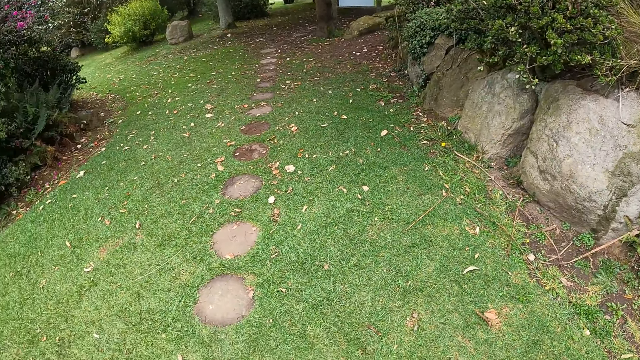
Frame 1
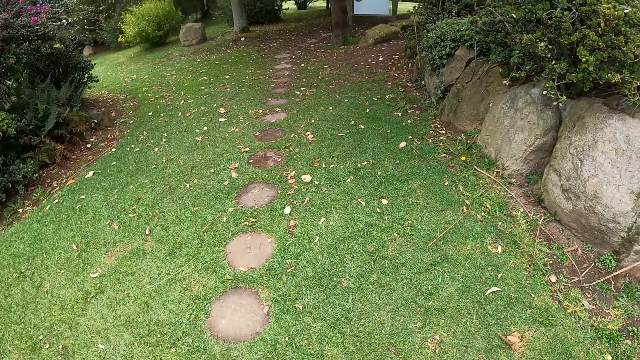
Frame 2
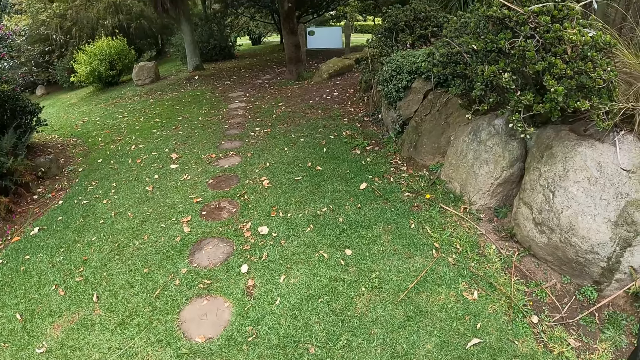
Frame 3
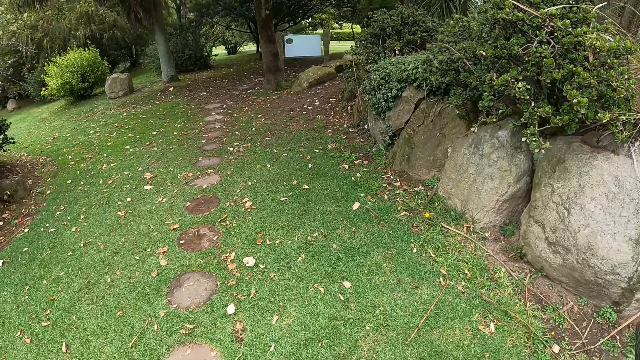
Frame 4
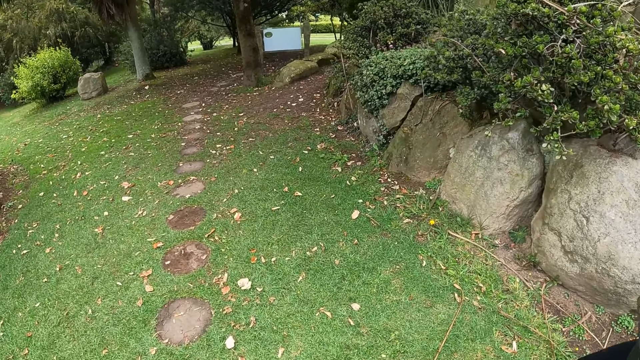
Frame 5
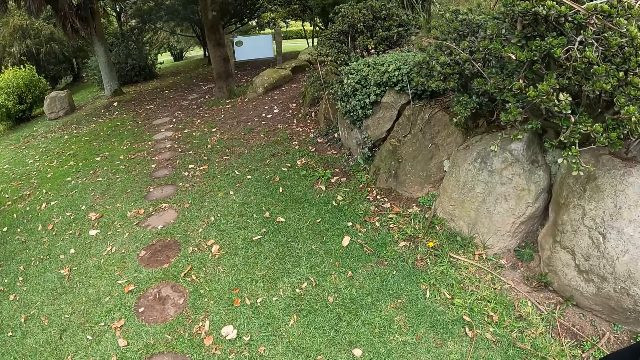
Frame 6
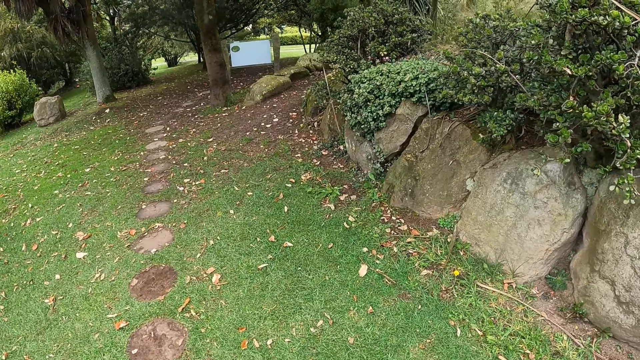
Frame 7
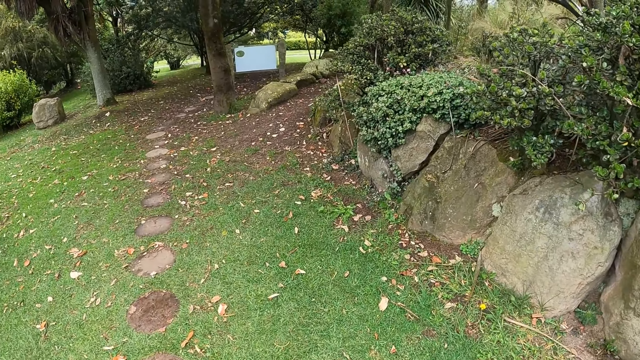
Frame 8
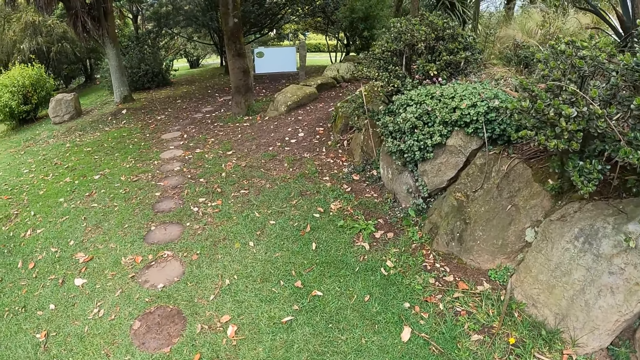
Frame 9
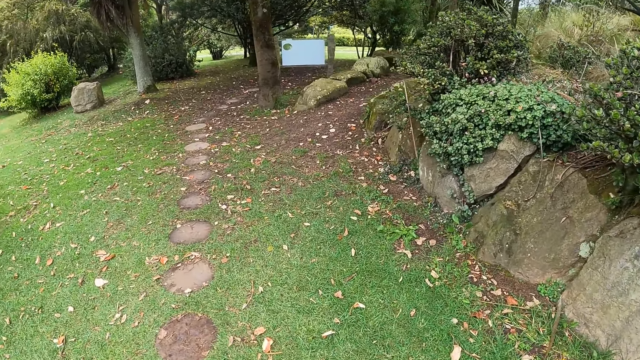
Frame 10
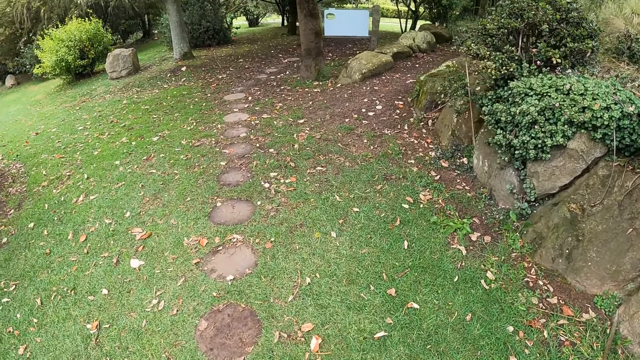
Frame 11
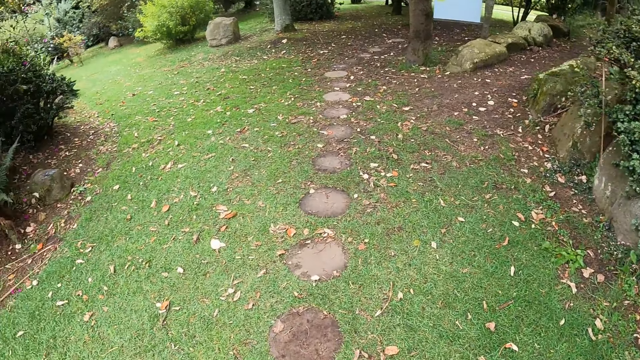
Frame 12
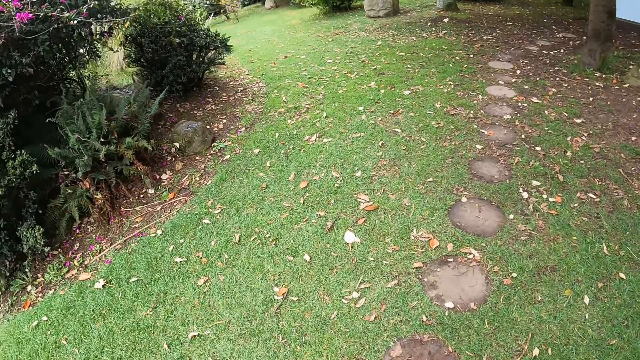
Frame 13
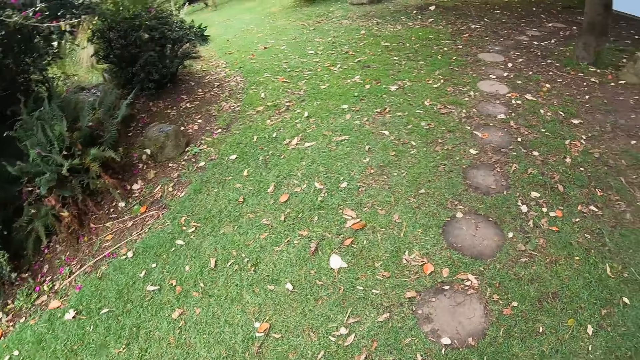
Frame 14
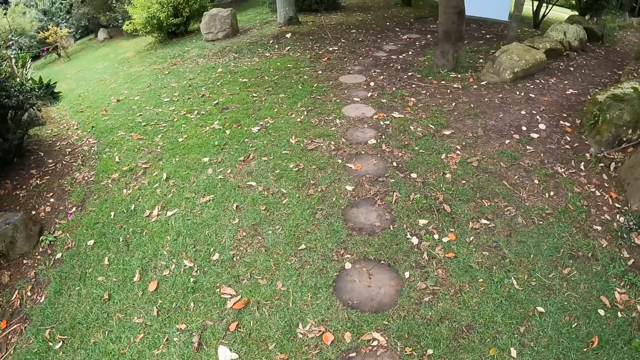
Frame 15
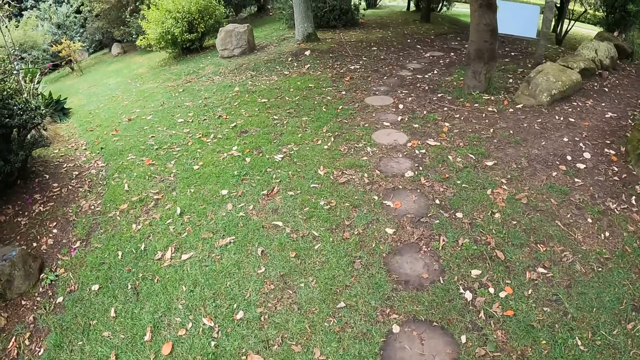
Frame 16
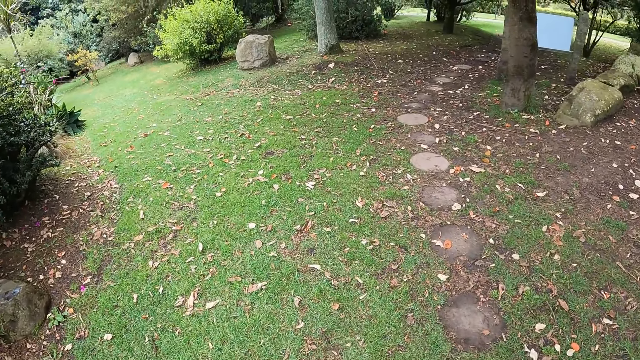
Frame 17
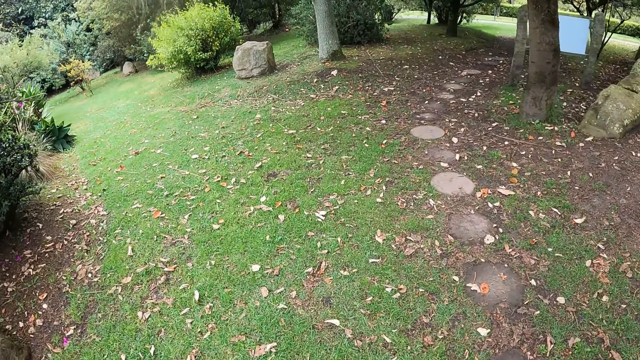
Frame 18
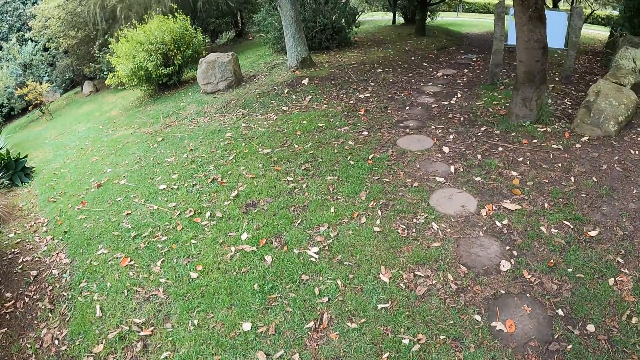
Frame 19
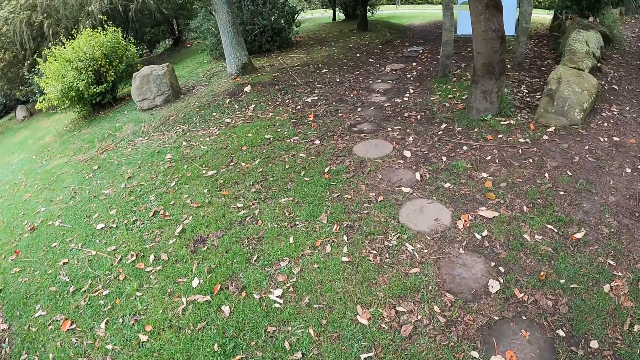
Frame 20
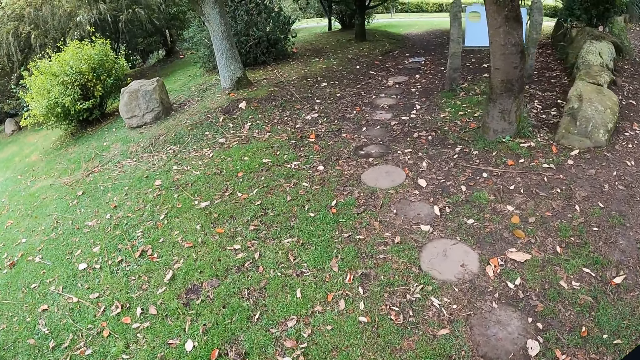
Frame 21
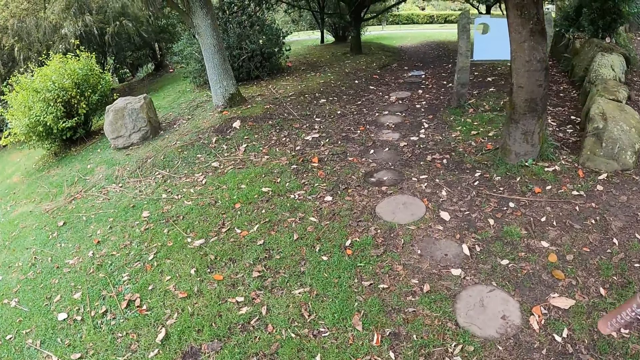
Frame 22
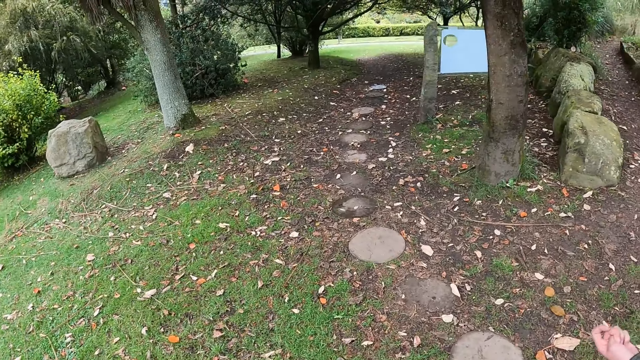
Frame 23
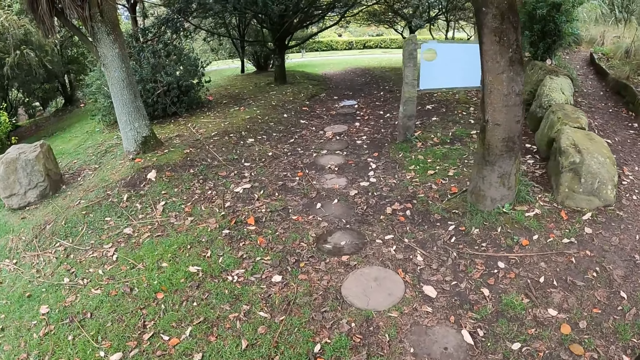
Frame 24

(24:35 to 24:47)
The camera wearer looks around the field. They walk out of the park towards the road.

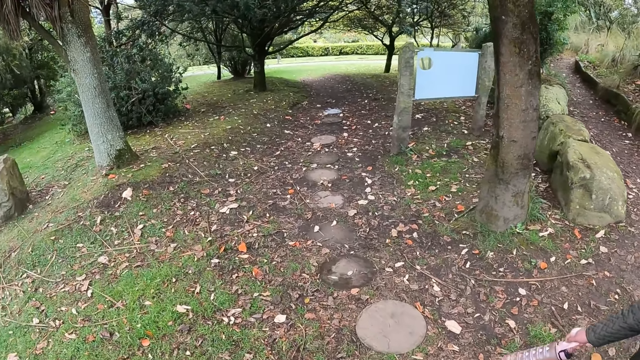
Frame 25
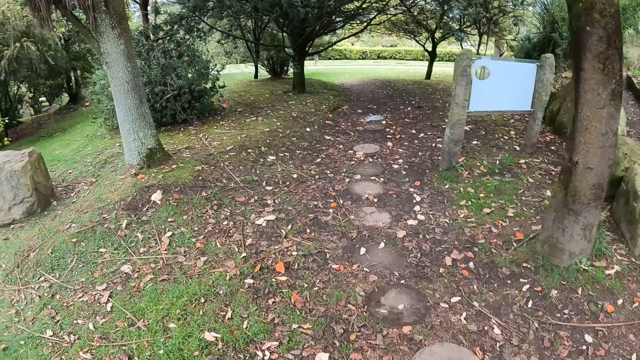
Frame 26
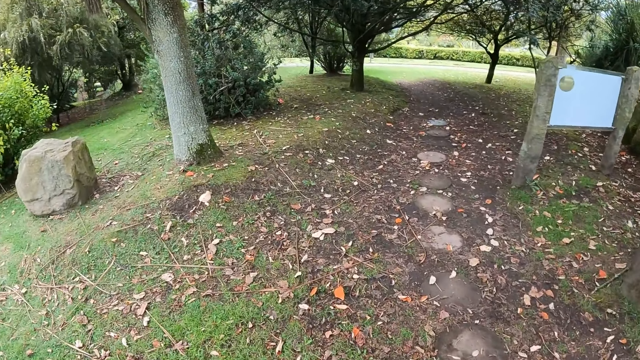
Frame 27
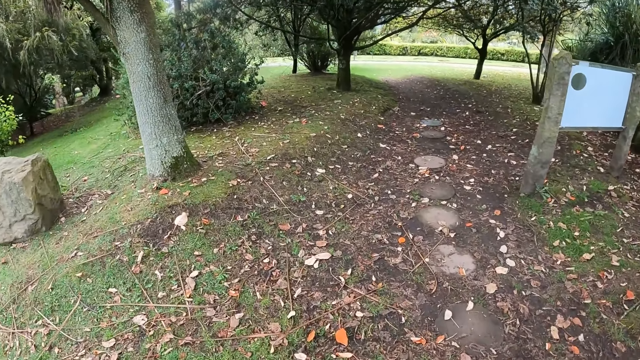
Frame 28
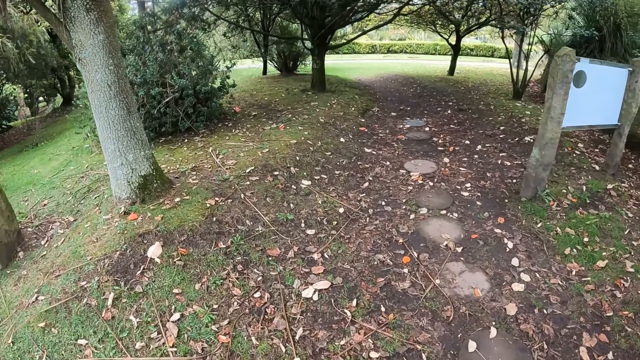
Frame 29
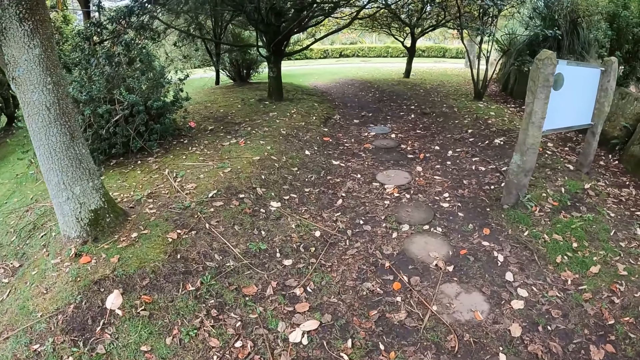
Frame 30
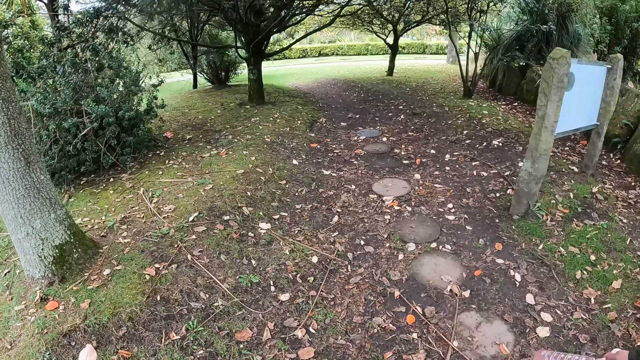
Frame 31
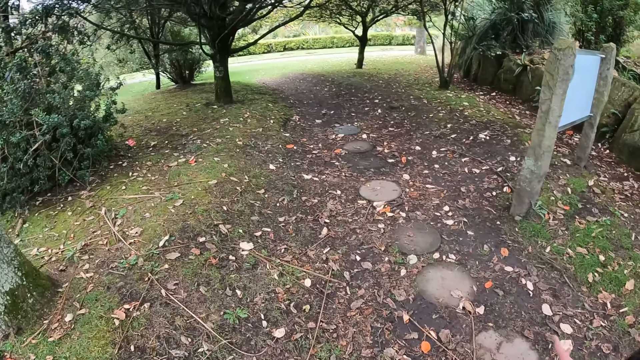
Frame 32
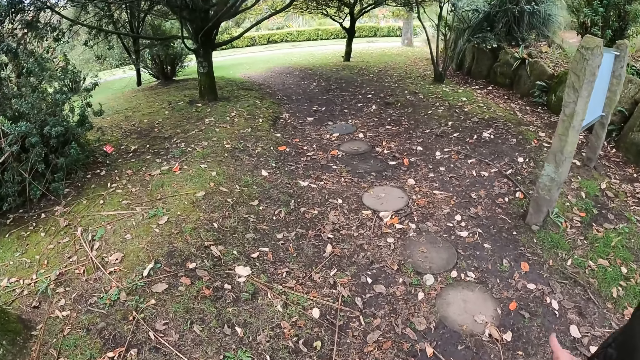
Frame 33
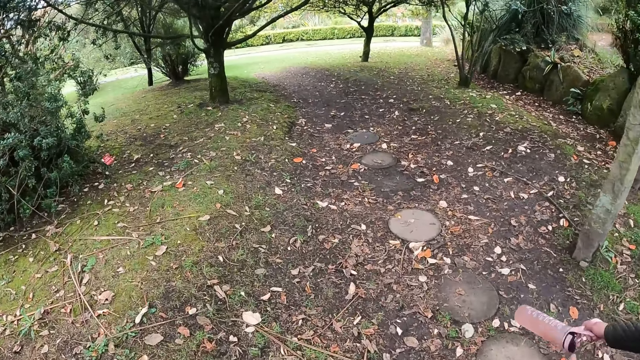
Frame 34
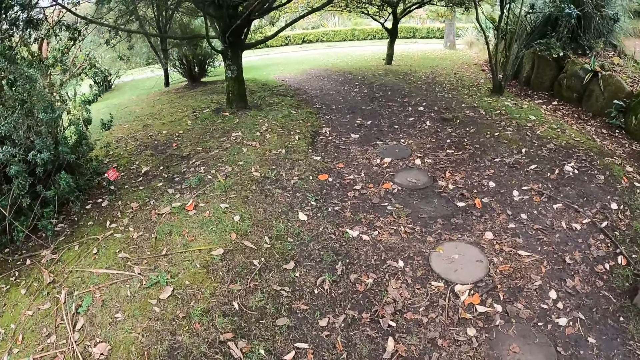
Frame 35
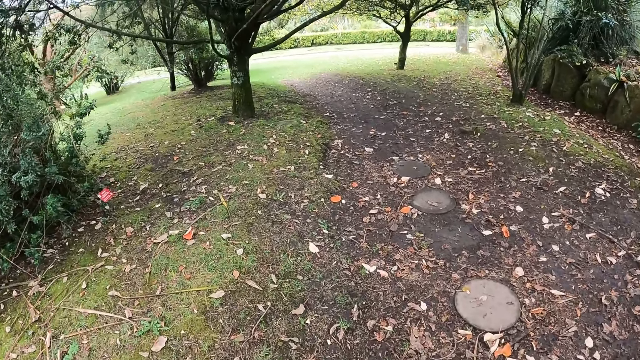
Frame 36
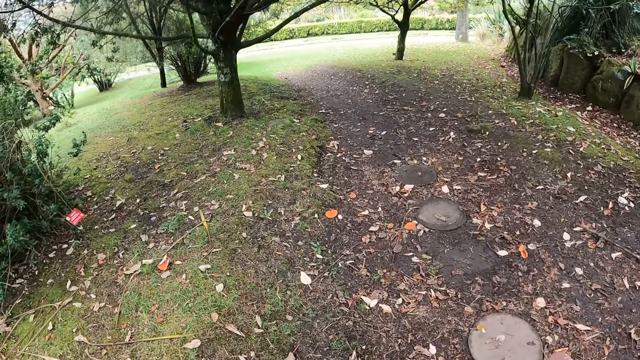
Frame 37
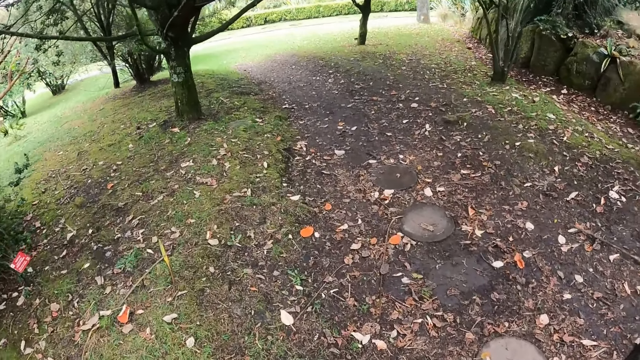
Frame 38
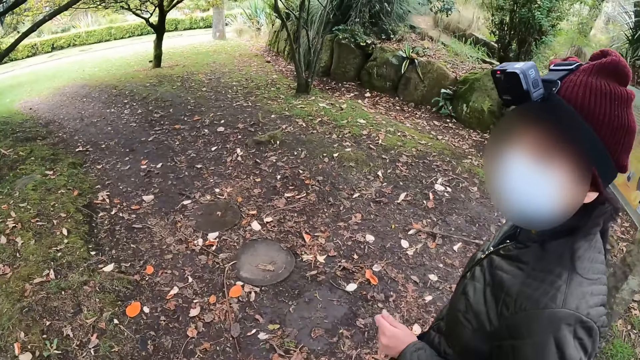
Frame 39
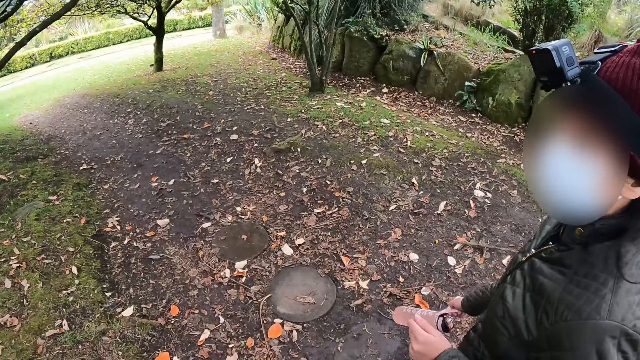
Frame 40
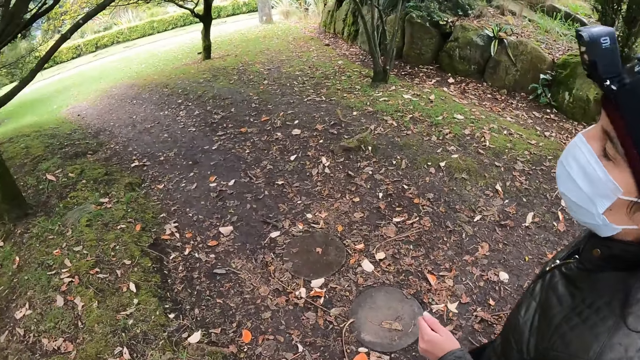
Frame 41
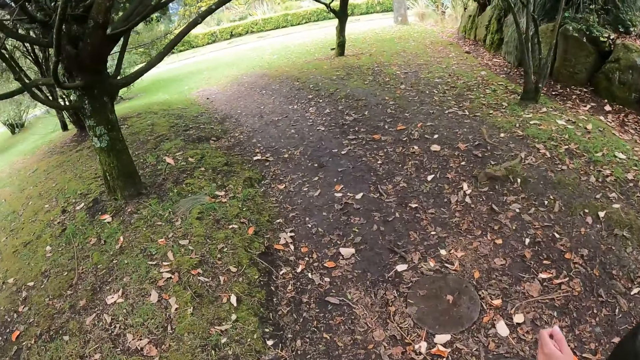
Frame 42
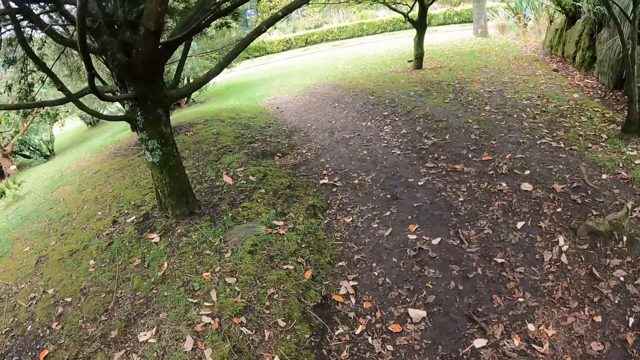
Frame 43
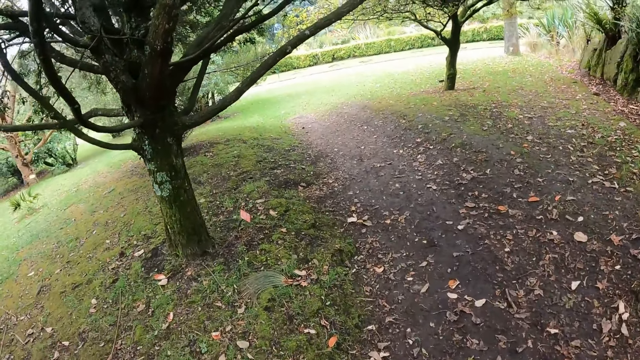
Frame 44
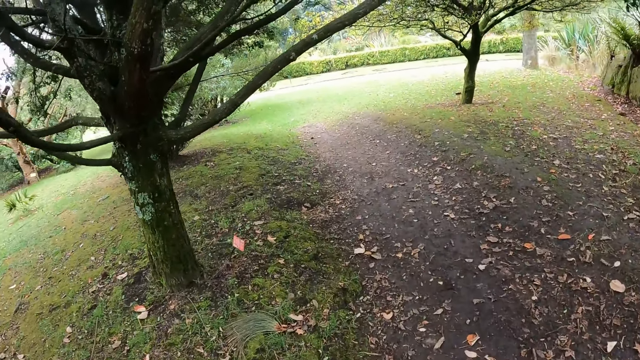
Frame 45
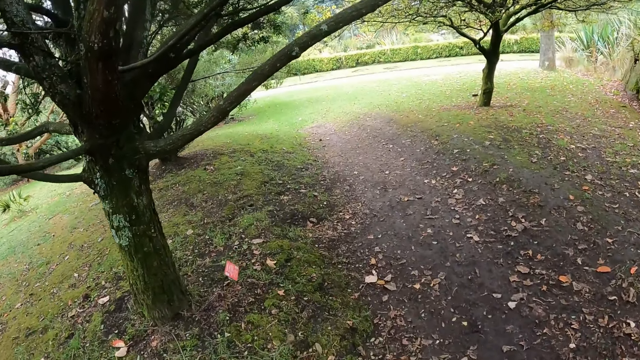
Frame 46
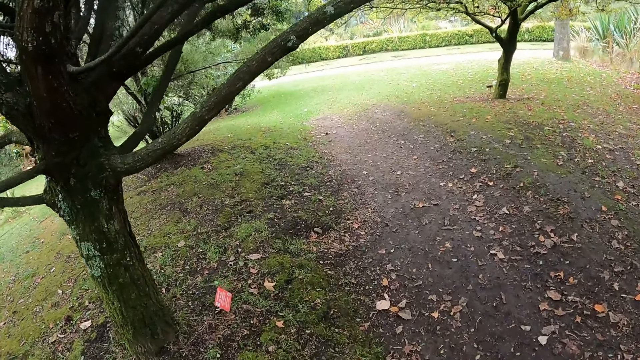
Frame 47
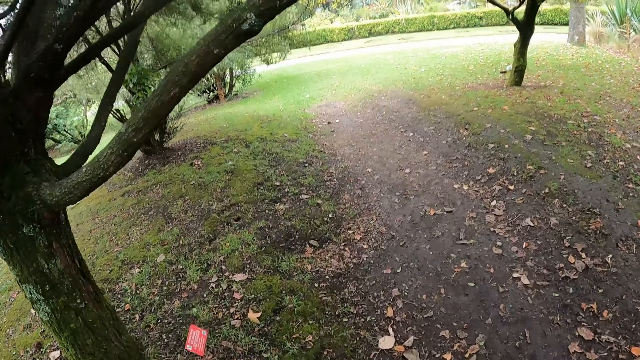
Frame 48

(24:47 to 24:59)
The camera wearer looks at a woman. The woman walks beside the camera wearer. The camera wearer walks forward.
